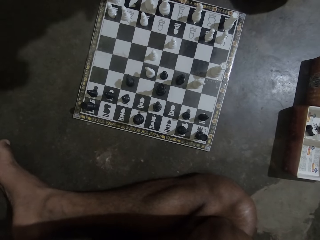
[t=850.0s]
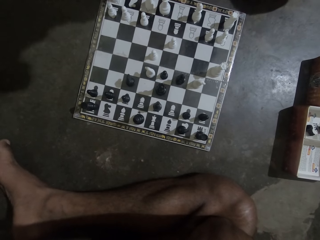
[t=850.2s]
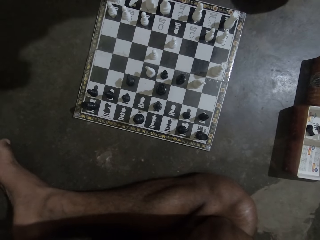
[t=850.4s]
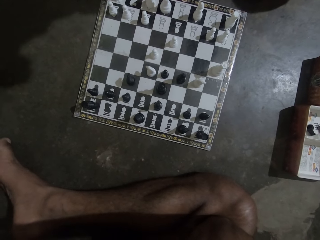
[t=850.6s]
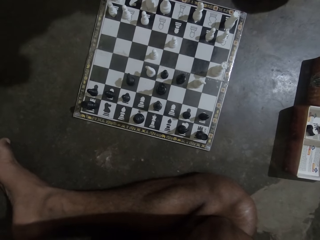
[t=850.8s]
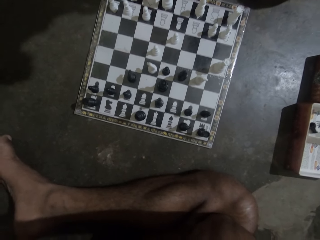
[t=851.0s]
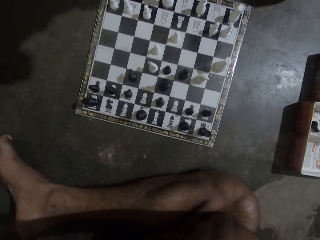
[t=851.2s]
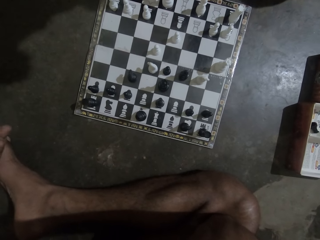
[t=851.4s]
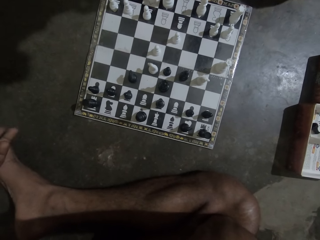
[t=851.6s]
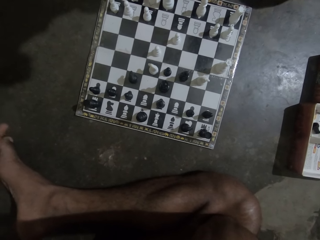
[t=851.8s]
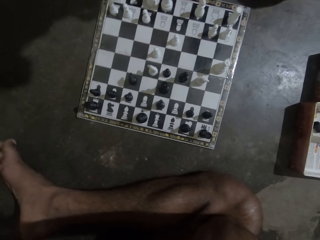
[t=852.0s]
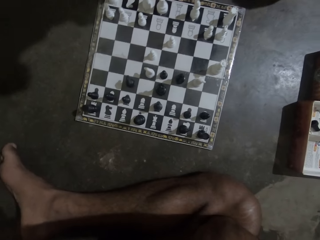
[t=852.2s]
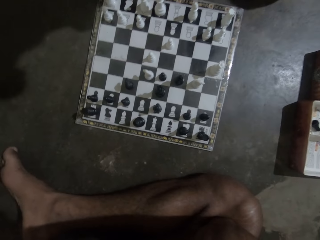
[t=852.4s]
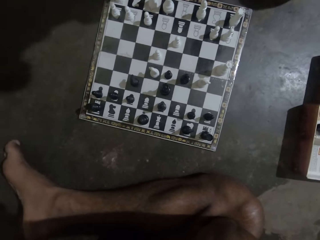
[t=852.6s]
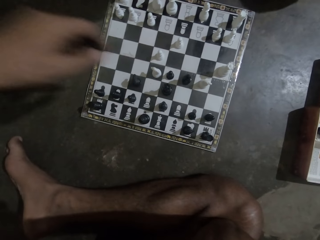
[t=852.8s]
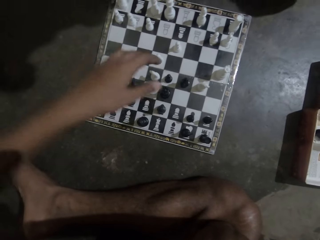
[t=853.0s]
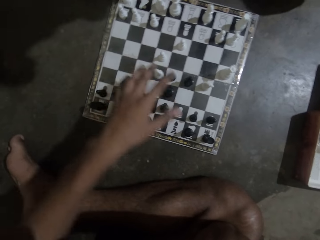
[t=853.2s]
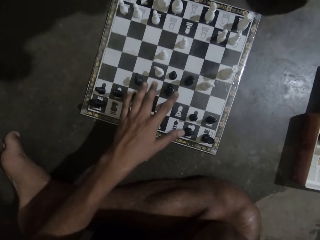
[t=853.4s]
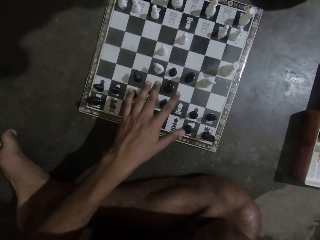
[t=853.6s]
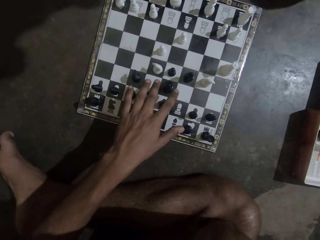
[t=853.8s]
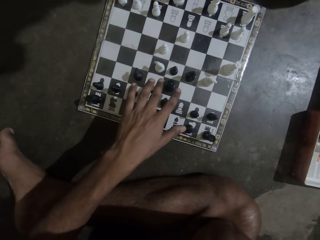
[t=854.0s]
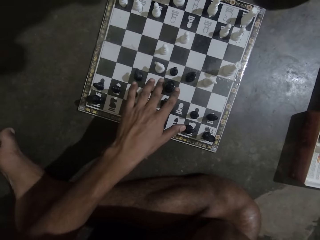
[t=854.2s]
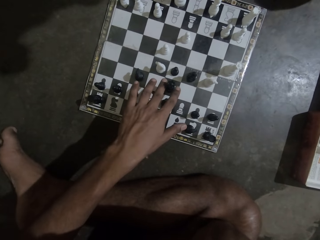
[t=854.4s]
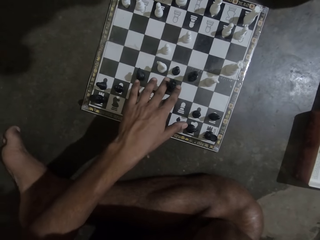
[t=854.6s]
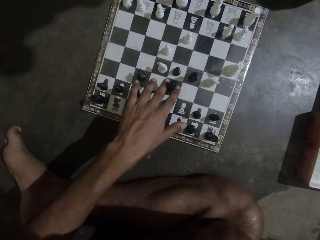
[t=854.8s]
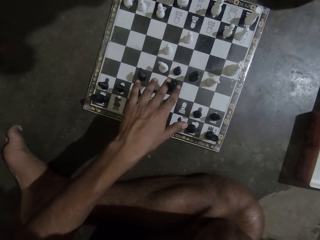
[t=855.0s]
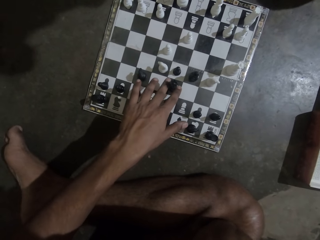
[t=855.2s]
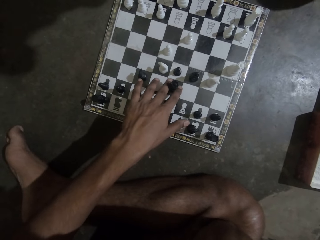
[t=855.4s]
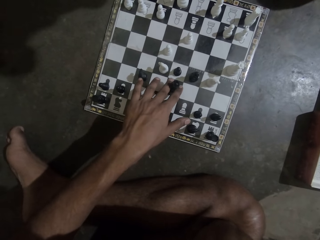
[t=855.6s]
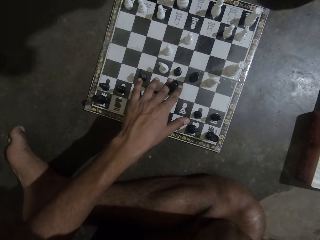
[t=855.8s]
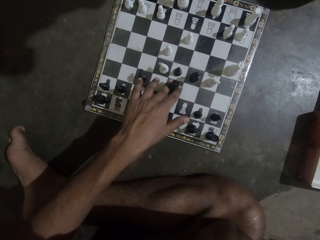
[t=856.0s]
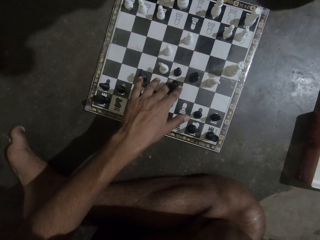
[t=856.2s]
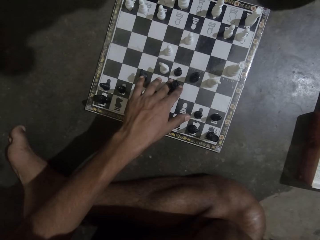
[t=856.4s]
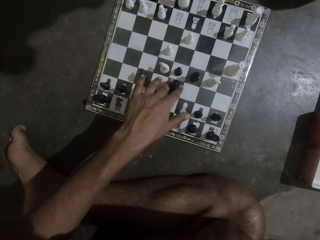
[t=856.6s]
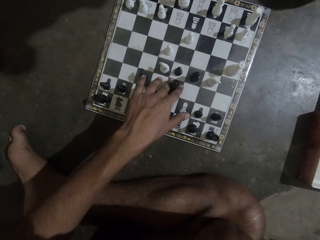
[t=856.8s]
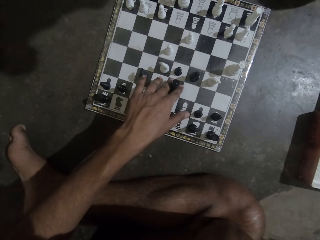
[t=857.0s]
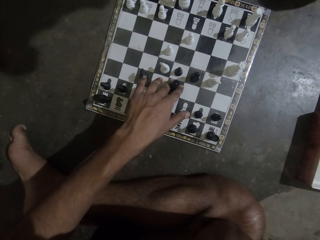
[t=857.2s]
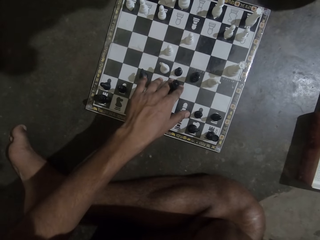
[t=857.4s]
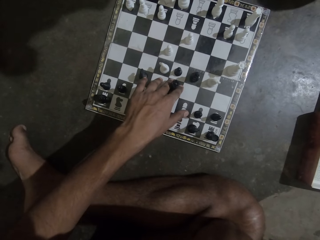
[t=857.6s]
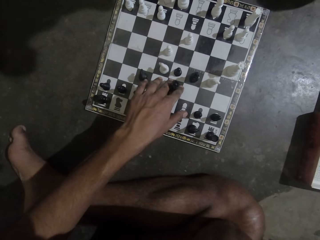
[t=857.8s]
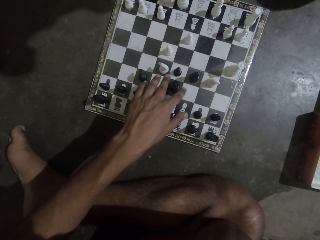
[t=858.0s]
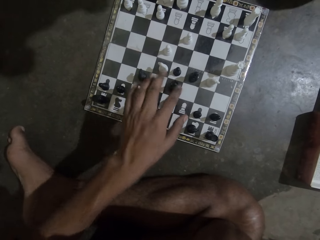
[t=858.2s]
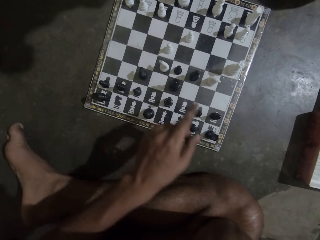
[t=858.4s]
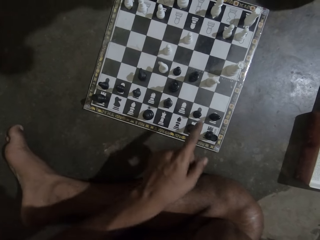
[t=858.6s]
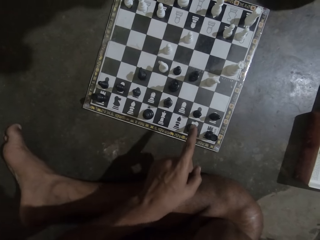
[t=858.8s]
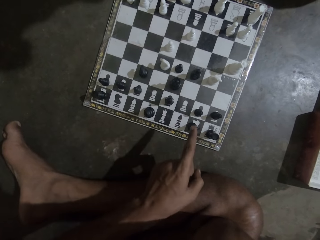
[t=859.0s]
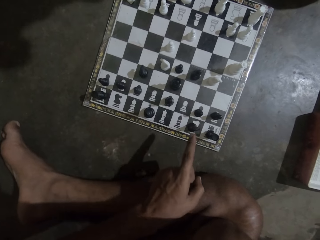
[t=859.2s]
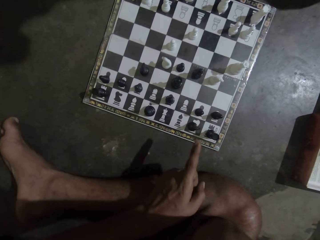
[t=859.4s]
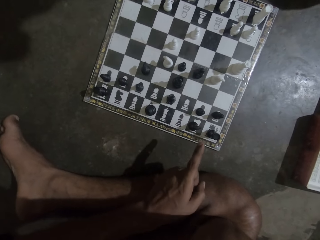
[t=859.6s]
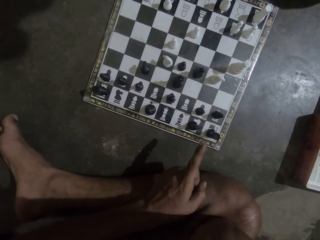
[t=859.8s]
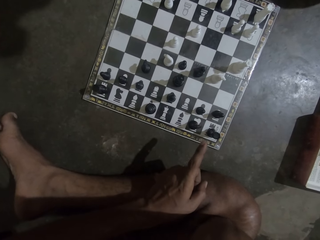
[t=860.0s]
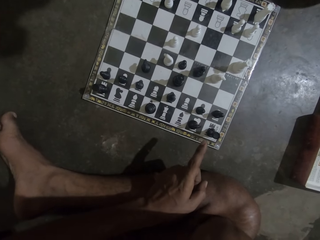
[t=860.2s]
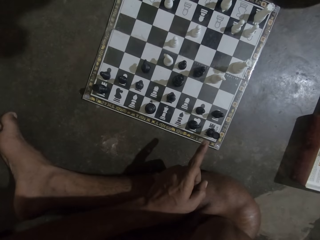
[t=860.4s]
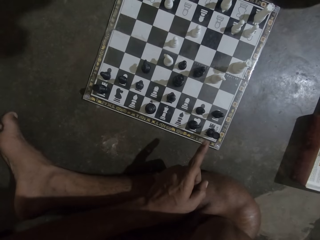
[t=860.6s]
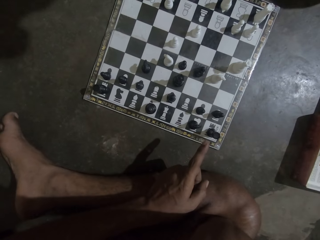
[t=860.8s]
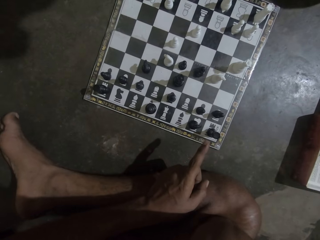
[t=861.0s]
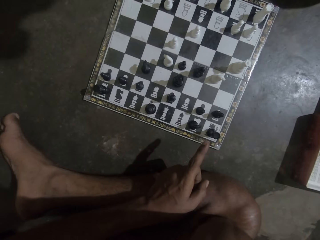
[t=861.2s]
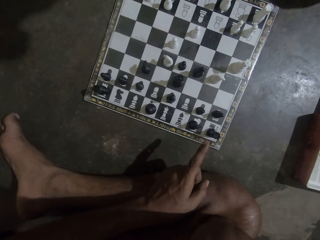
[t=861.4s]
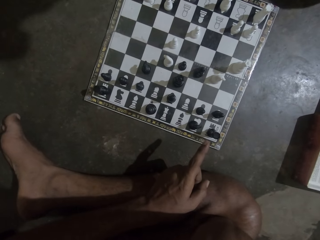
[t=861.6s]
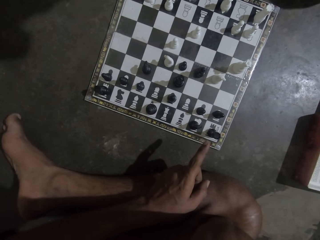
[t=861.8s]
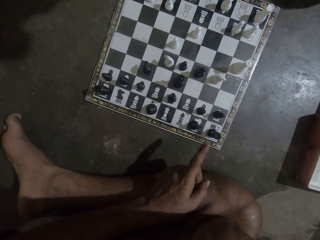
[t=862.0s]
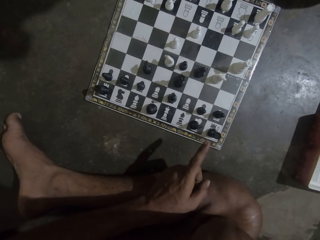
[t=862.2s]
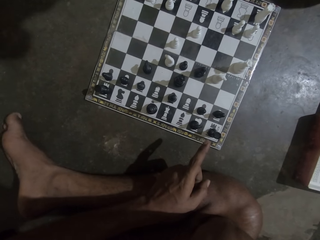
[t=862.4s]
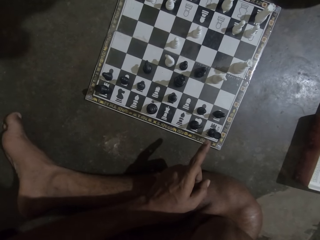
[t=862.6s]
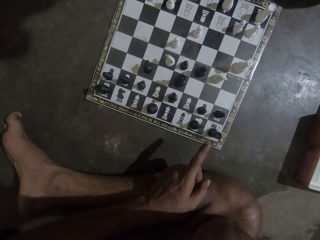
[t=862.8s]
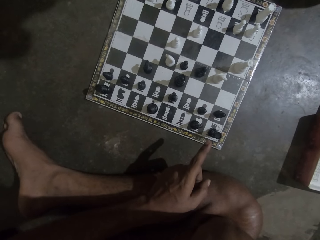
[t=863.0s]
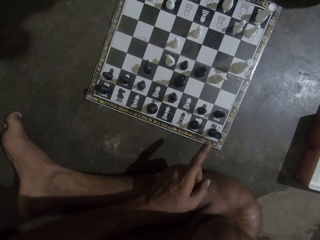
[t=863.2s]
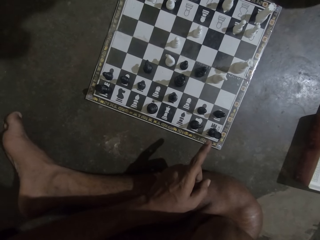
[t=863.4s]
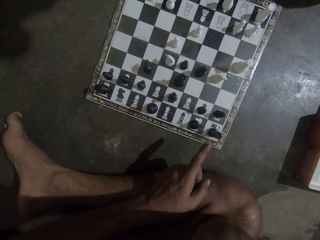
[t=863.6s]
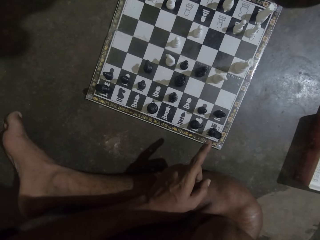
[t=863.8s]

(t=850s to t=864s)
The camera wearer holds the pawn with his left hand. He touches a black chess piece on the chess board. He points at the pawn on the chess board.

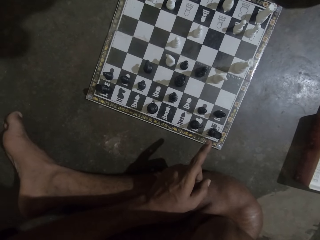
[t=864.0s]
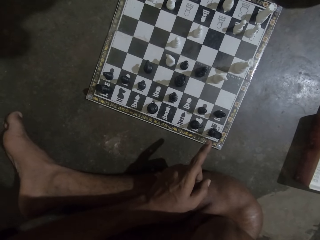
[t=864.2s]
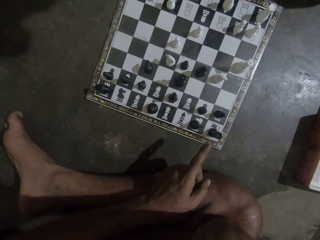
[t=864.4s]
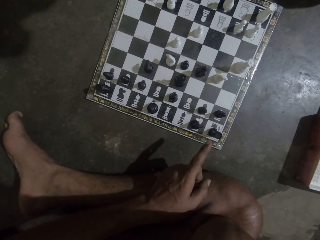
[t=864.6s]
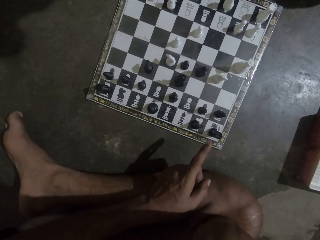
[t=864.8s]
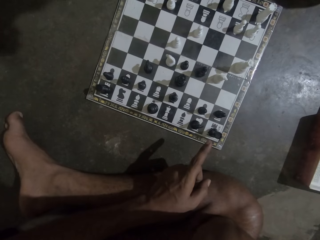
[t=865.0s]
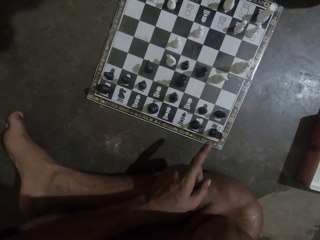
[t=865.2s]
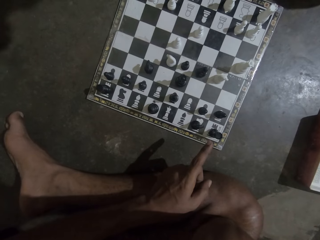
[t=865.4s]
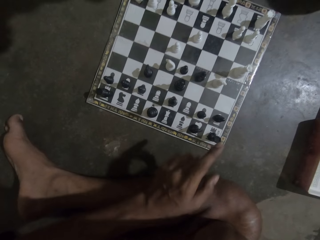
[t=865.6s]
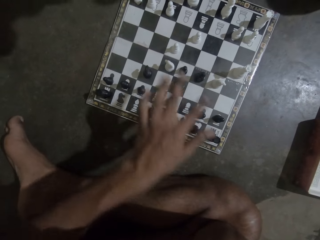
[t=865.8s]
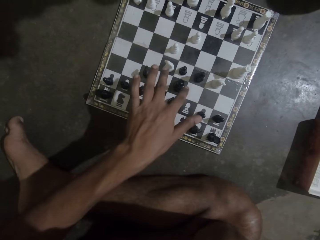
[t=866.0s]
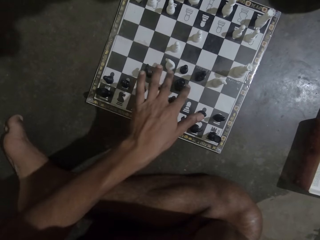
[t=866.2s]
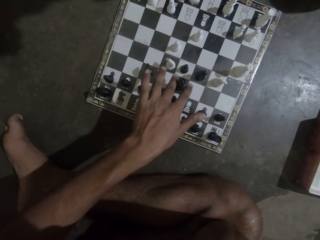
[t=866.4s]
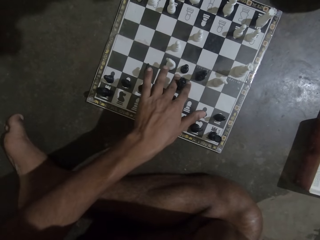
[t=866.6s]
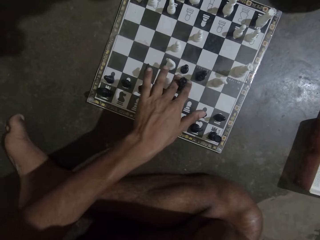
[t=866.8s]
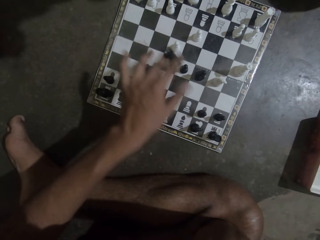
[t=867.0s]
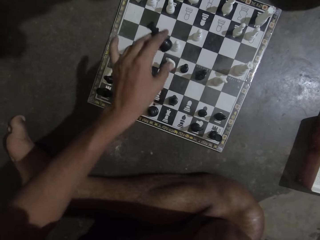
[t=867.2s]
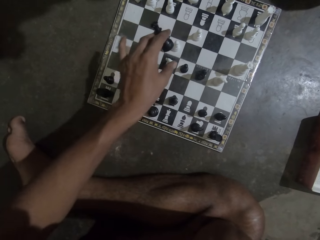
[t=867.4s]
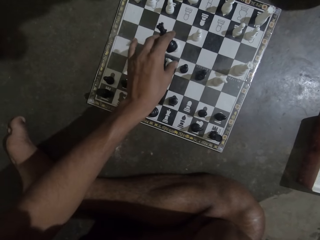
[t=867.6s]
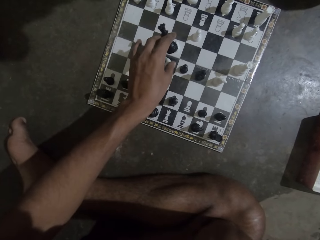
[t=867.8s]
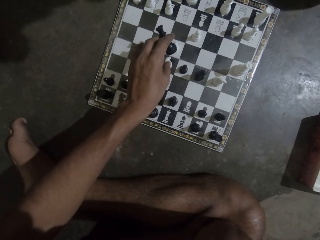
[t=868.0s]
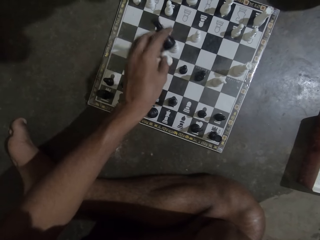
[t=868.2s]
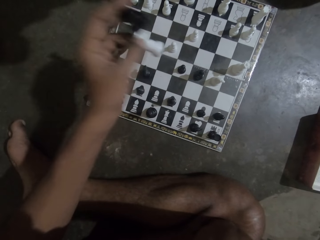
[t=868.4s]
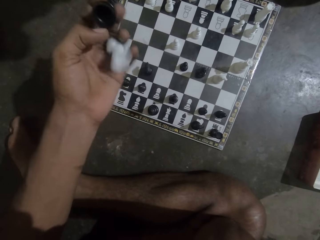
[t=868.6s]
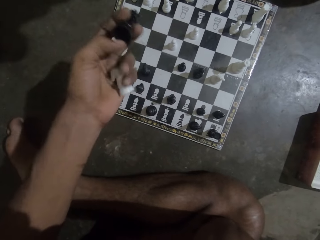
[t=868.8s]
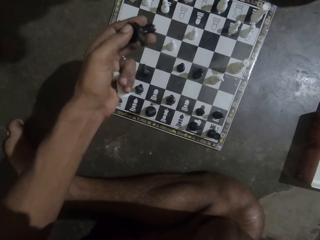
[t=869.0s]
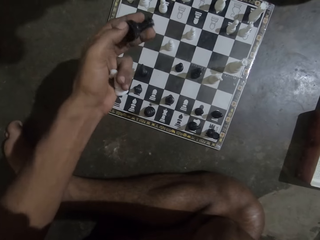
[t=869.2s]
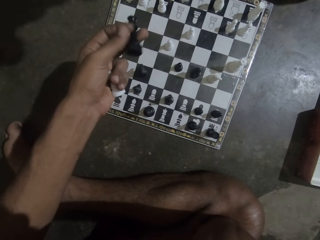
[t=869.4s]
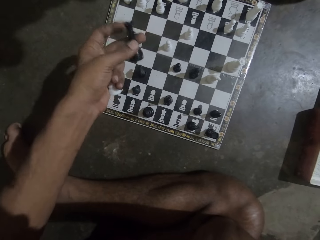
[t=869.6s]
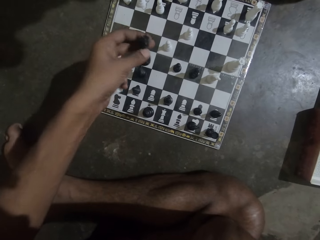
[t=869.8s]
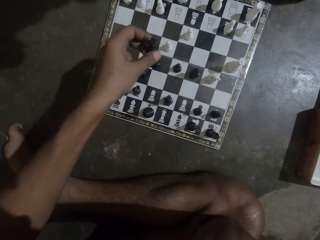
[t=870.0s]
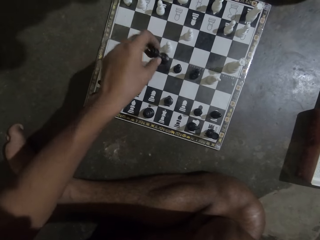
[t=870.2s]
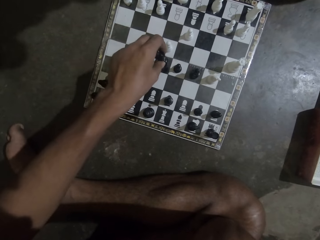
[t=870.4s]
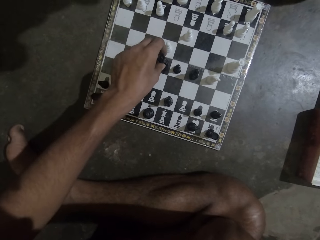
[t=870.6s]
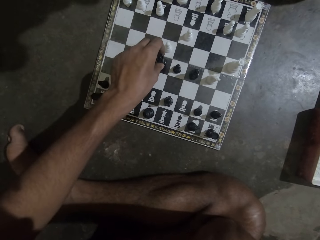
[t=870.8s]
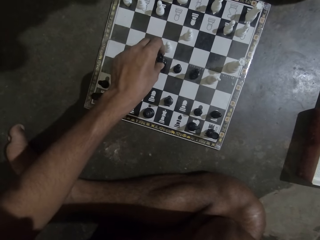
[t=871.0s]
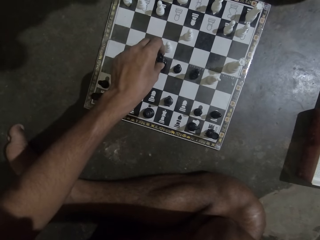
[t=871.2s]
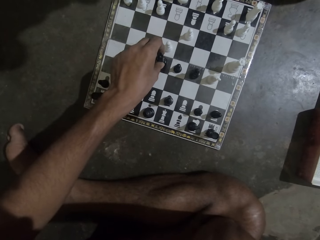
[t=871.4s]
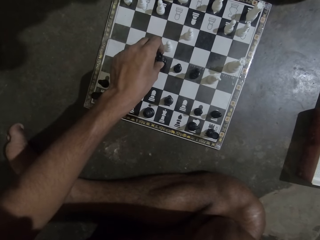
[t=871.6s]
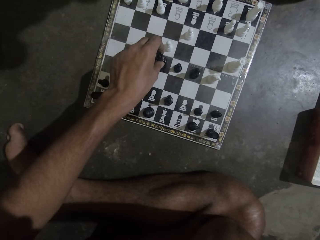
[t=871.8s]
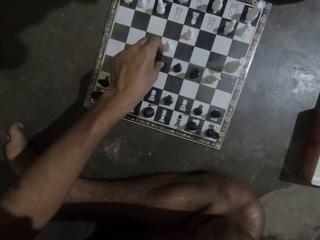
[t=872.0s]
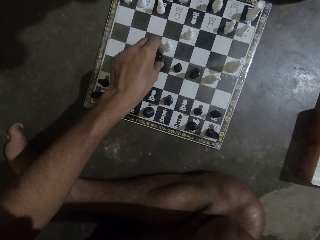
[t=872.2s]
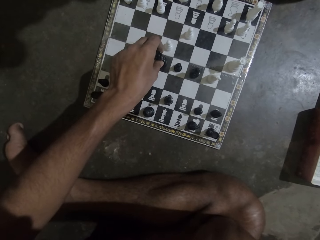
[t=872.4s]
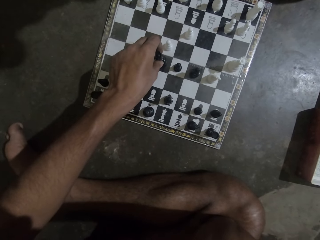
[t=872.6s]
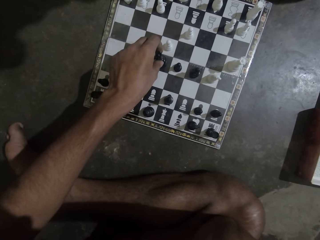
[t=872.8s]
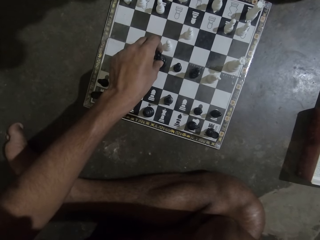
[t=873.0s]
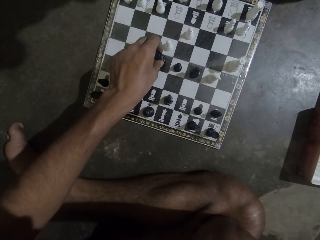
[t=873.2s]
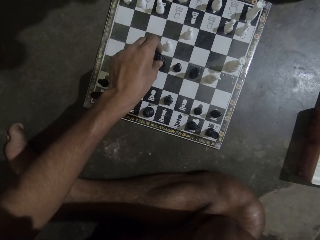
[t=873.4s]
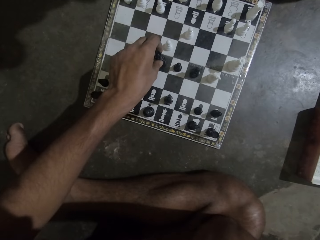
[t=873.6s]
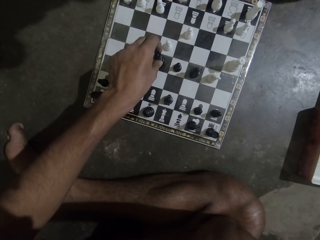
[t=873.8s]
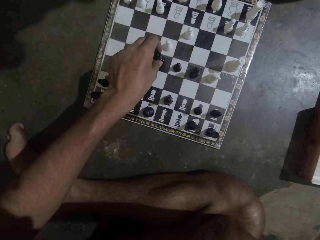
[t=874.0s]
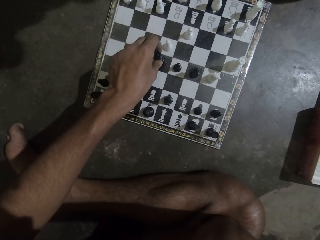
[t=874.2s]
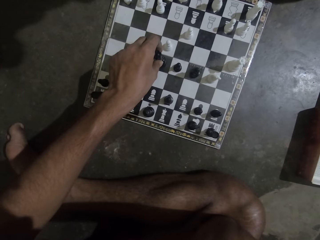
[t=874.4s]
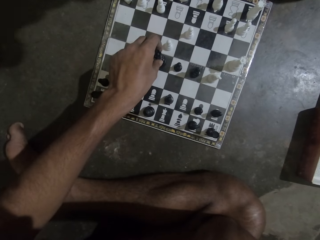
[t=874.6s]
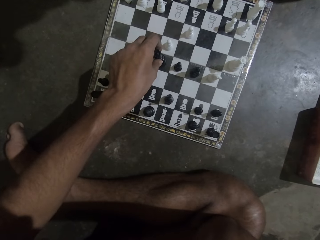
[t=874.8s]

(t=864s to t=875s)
The camera wearer picks up a black chess piece or pawn on the chess board with his left hand. He picks up a white chess piece on the chess board. He drops the black chess piece on the chess board. He holds the pawn on the chess board.
